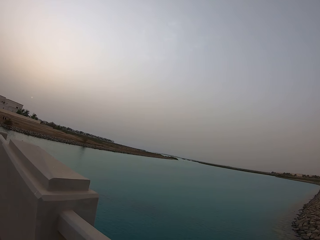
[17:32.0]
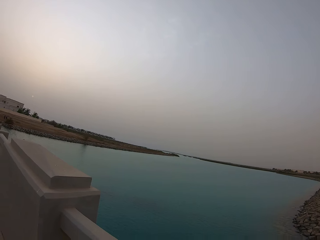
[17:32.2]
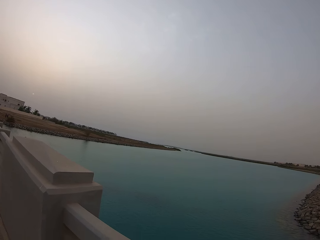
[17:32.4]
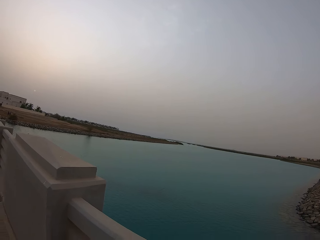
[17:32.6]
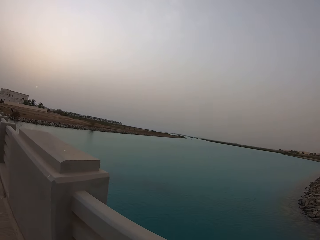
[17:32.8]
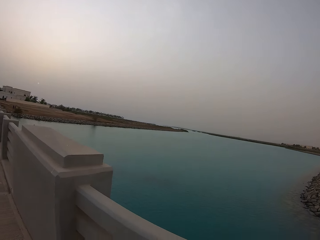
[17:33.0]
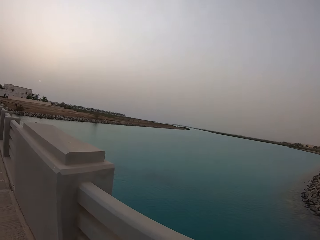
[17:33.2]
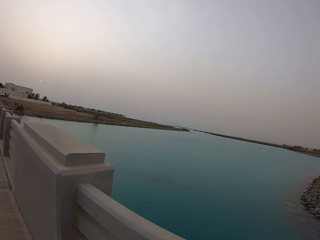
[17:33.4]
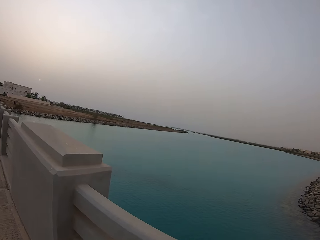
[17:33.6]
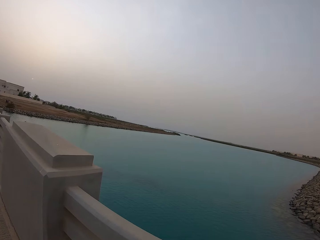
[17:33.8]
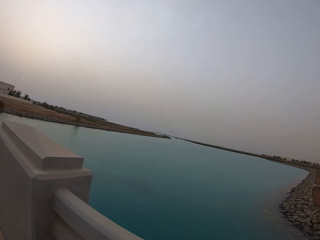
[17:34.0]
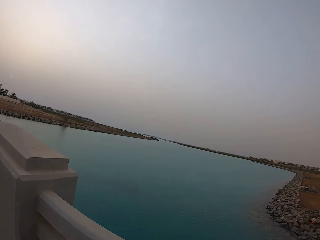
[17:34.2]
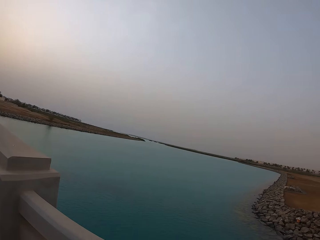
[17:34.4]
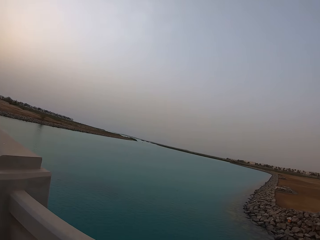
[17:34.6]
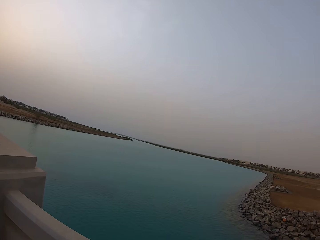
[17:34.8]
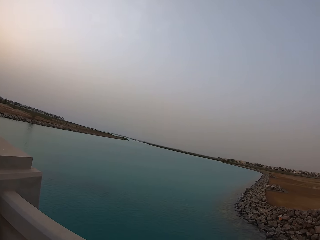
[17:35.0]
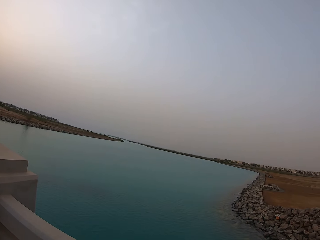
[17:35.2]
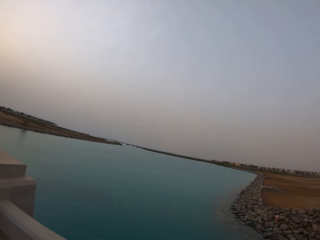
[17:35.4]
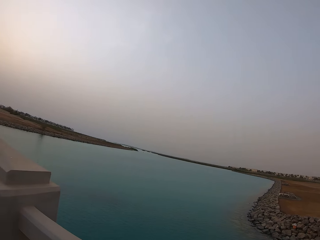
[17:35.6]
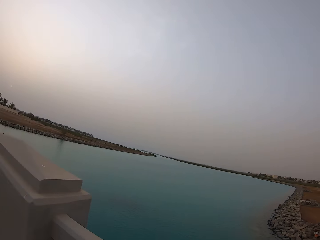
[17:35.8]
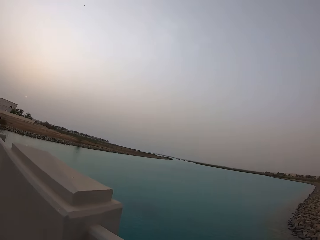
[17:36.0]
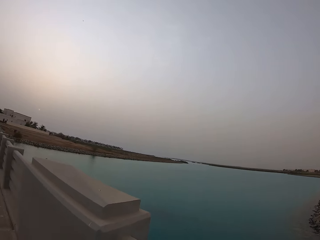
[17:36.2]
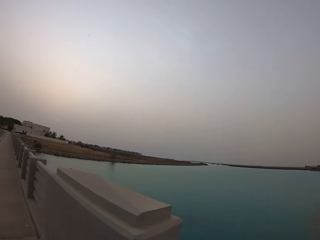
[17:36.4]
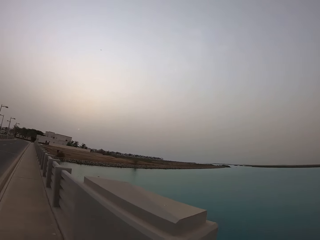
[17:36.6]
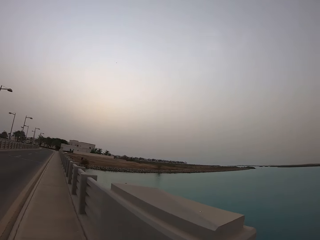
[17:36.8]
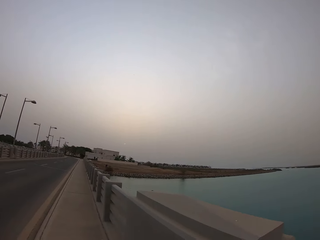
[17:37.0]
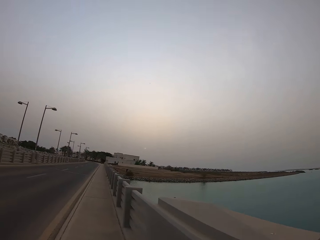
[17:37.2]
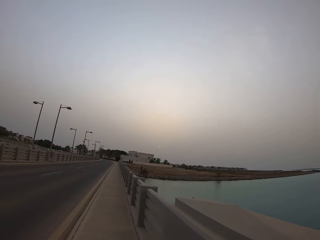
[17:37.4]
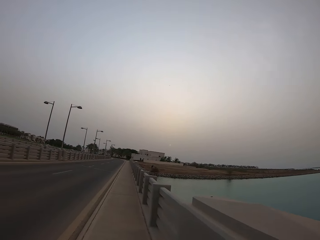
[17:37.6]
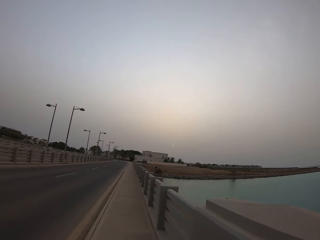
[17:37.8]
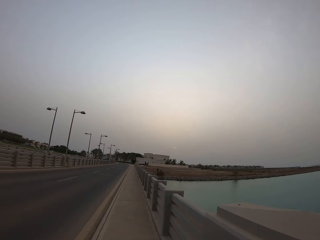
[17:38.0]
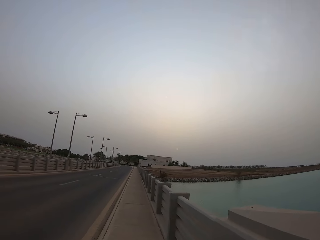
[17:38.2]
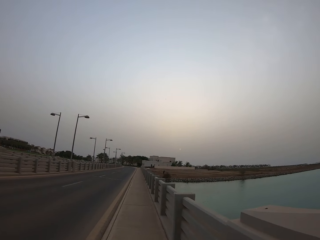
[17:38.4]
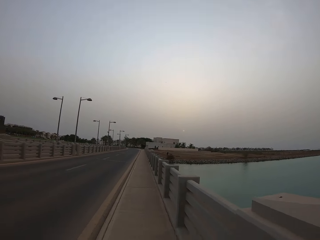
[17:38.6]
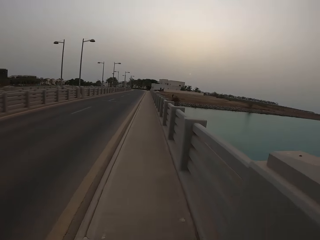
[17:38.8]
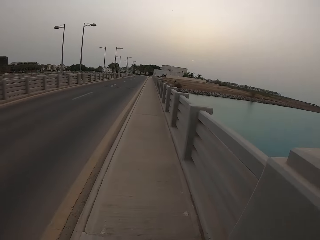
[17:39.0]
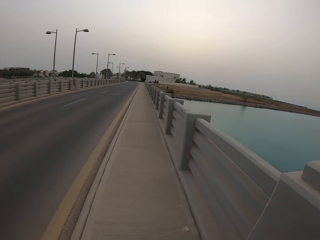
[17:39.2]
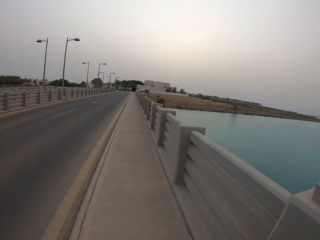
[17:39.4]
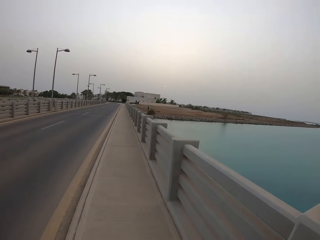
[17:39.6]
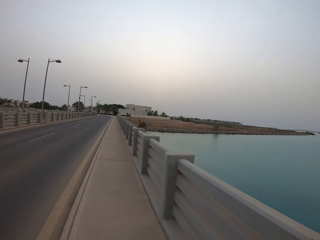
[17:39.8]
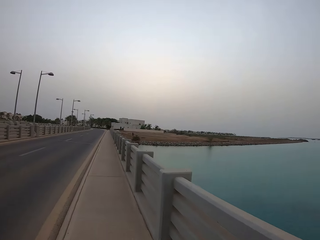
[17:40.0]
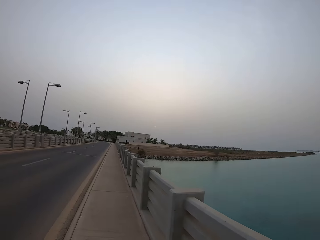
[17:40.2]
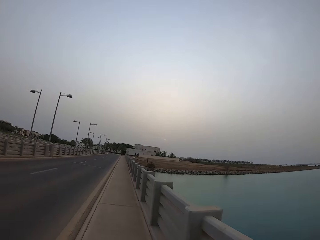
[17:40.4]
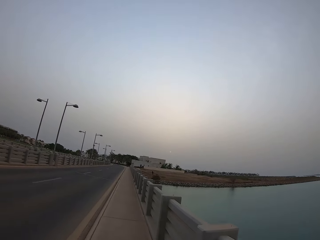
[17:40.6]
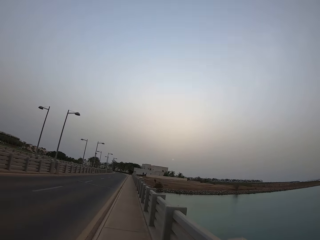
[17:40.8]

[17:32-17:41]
The camera wearer walks along the stone railing.

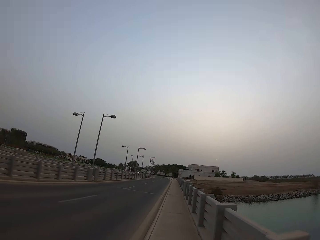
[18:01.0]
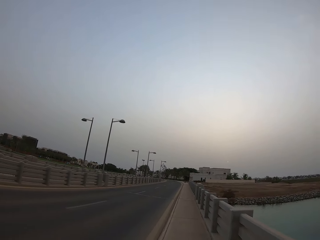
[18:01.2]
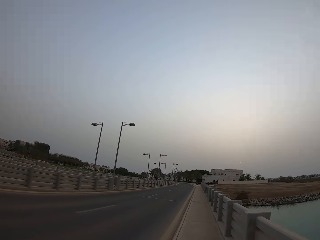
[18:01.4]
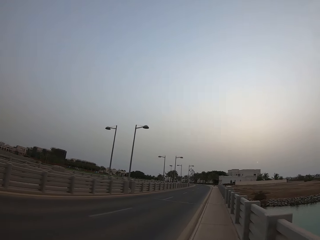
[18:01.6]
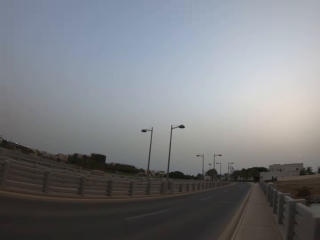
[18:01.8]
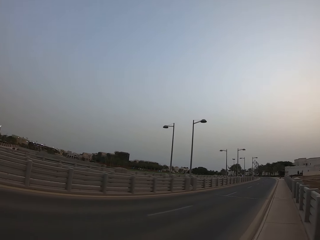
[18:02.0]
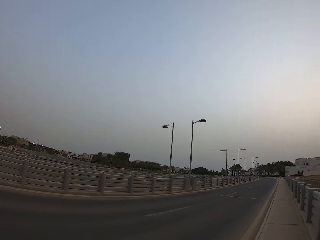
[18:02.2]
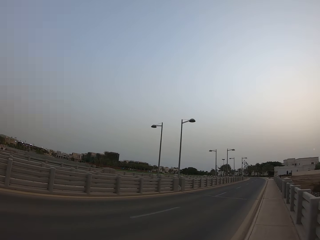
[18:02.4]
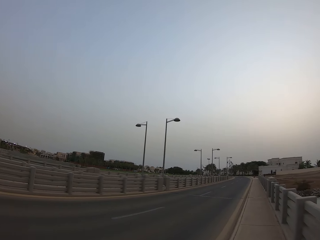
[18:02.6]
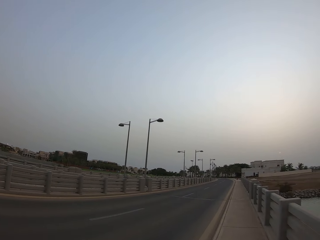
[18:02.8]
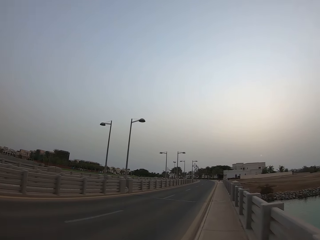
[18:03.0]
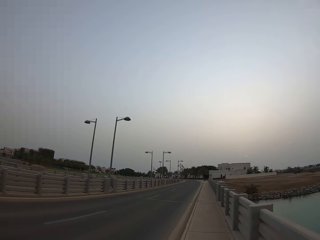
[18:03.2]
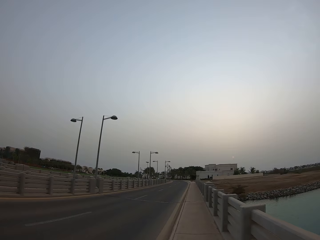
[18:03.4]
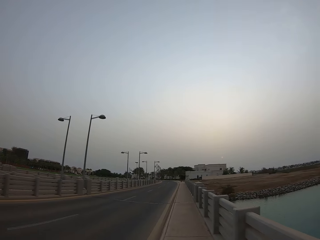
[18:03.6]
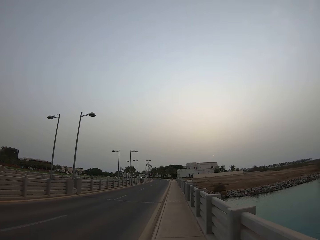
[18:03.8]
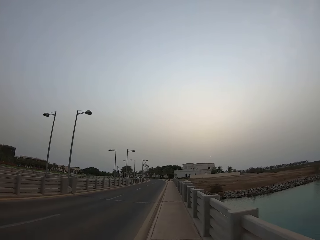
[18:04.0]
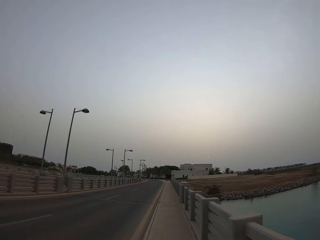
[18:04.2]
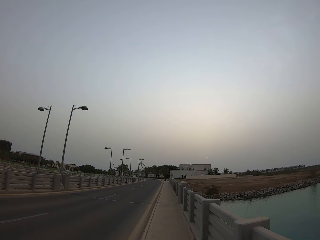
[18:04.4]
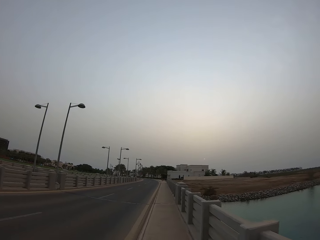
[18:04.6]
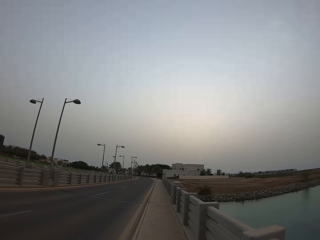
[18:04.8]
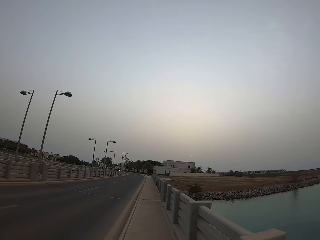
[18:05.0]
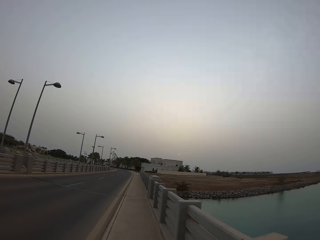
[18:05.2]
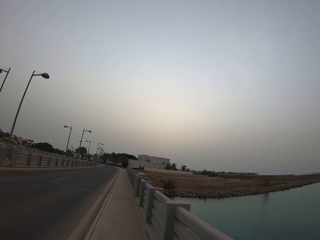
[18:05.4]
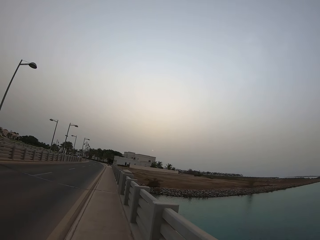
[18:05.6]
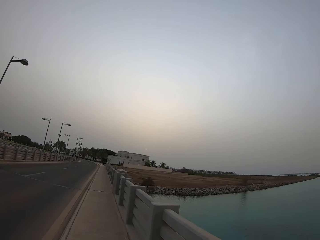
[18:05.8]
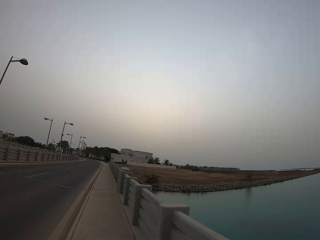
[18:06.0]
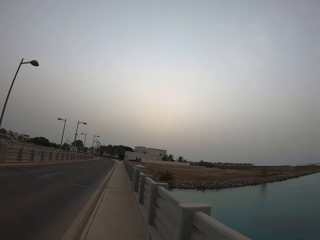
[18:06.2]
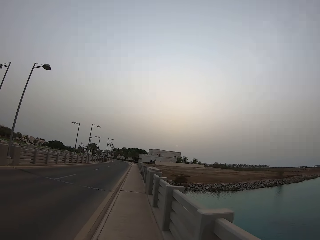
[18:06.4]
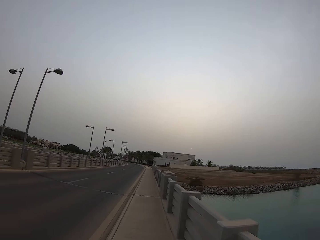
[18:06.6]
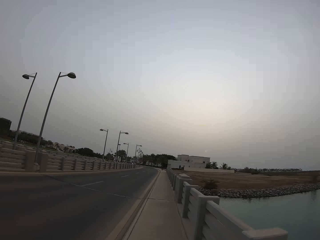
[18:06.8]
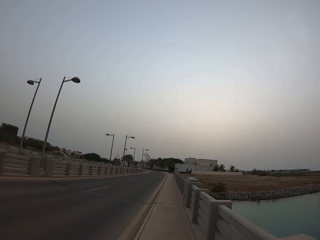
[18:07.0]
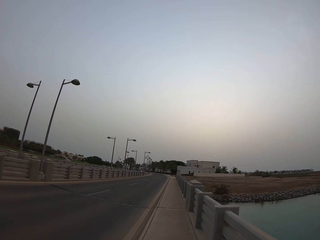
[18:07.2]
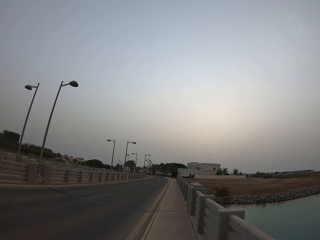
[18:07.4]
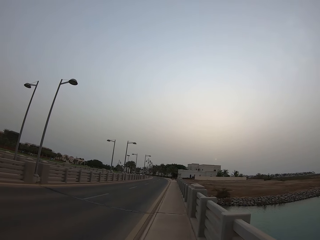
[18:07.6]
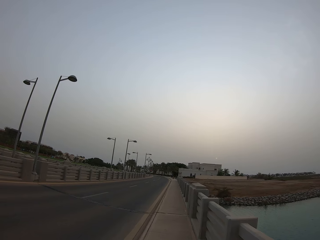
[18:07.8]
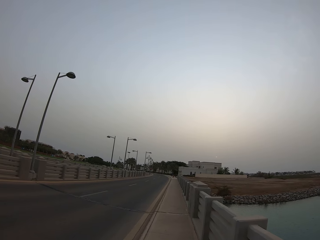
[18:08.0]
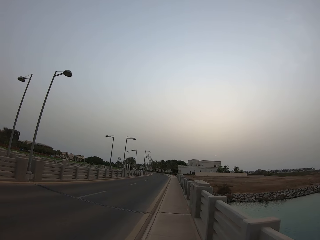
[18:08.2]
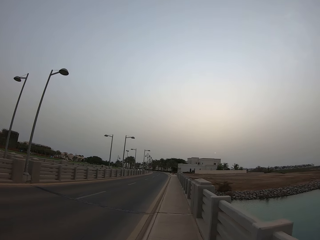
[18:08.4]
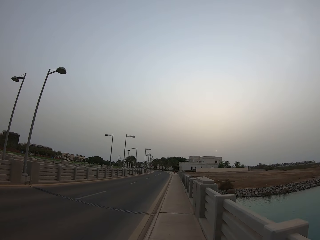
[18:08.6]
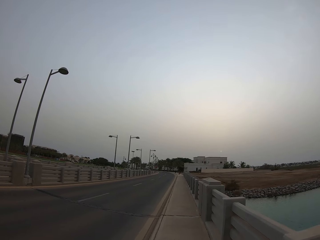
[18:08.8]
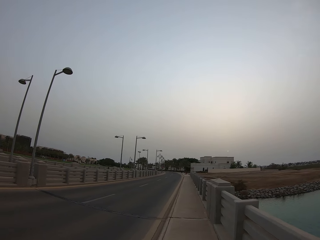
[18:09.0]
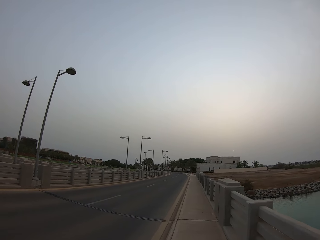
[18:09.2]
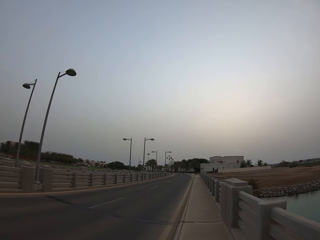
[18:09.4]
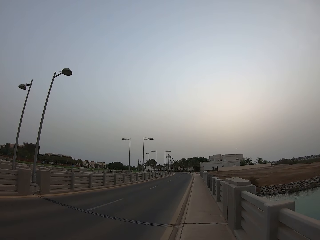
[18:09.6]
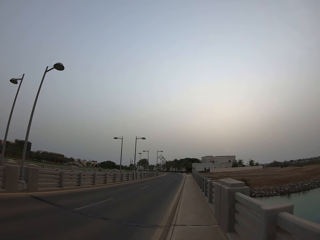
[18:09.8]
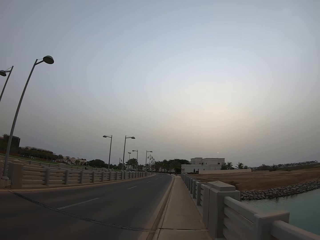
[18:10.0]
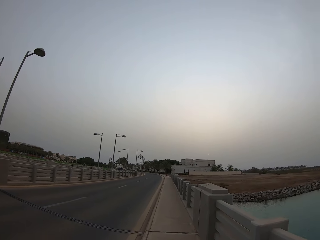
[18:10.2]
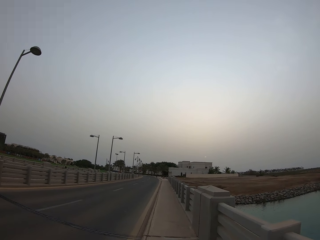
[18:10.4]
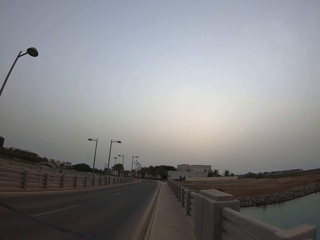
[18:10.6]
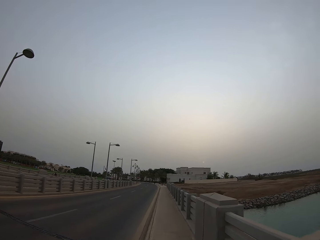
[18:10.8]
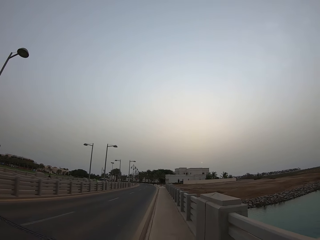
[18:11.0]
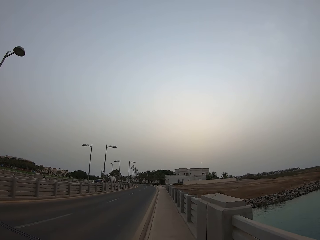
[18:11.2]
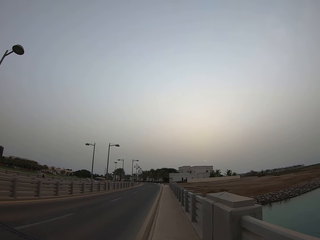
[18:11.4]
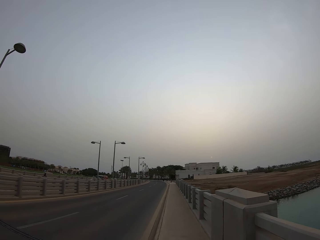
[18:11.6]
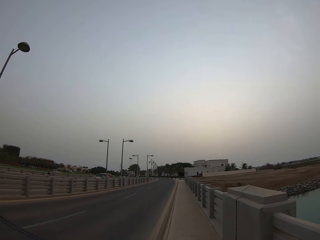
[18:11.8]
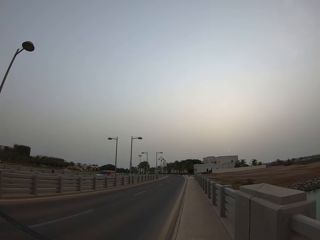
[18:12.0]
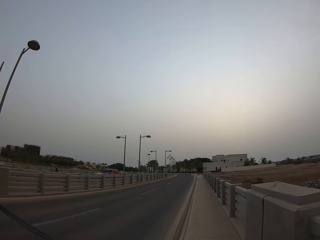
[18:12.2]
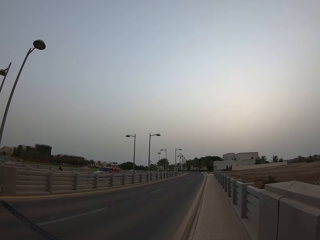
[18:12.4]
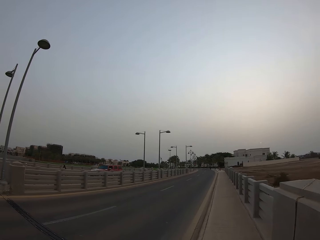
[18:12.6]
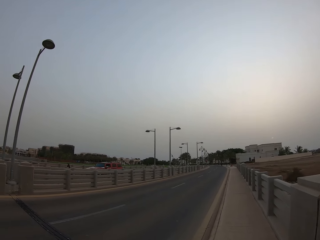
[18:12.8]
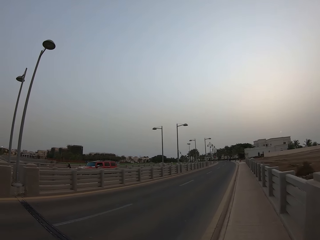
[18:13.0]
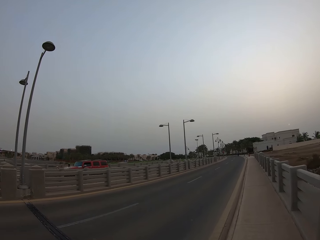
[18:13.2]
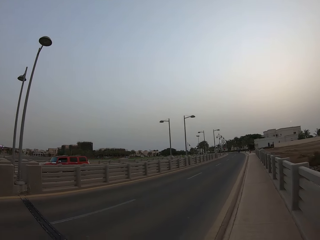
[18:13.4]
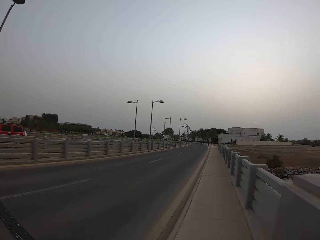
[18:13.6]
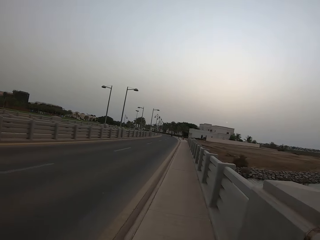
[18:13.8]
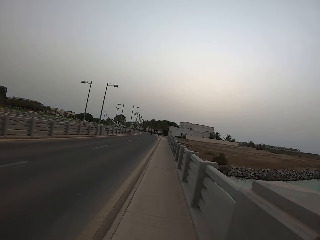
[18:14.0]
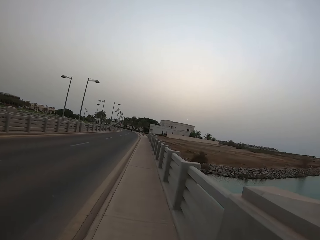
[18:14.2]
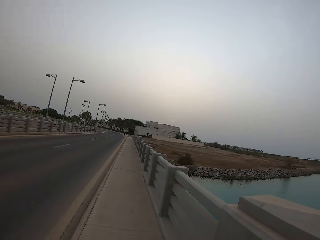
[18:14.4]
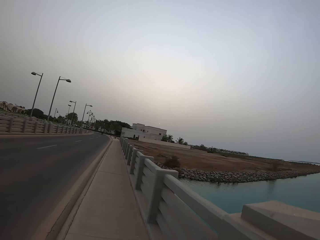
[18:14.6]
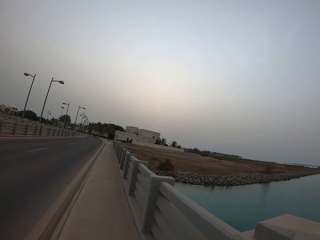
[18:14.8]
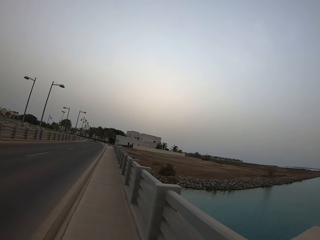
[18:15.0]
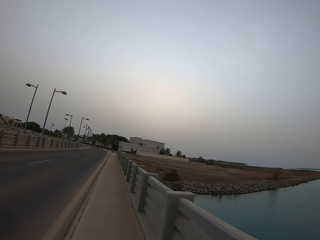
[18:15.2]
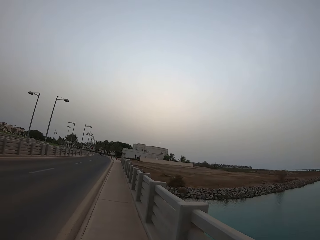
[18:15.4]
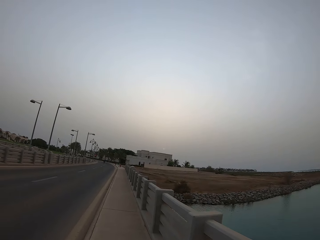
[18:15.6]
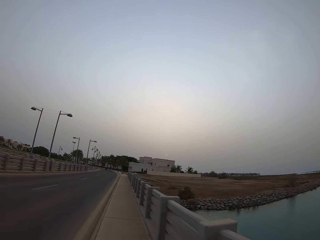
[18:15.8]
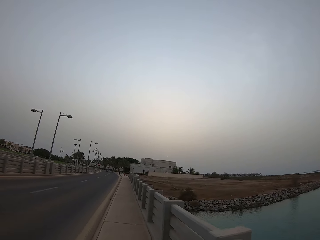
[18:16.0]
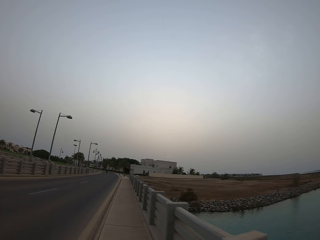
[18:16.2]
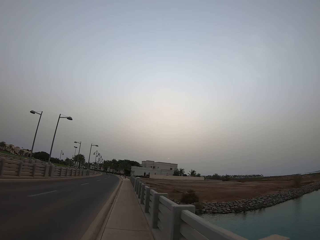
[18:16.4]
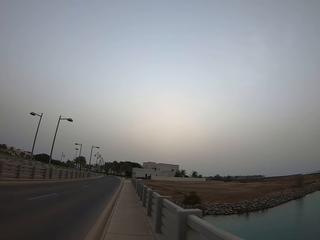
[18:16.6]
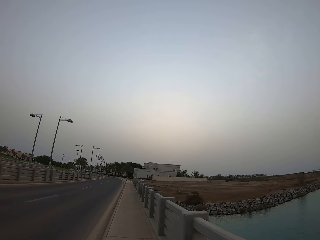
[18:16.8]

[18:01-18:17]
The camera wearer looks on the road. They look at the vehicle.
